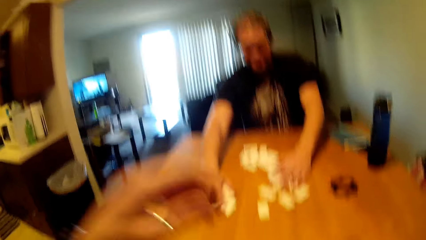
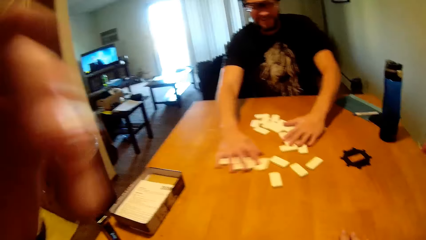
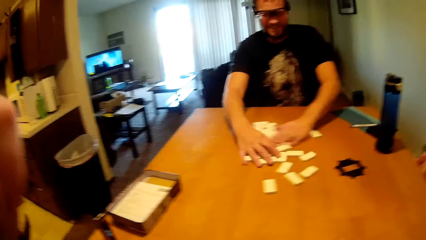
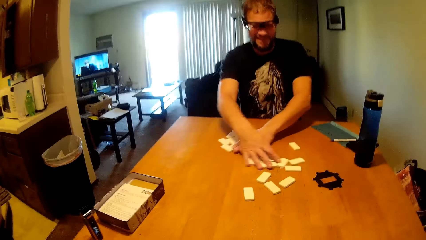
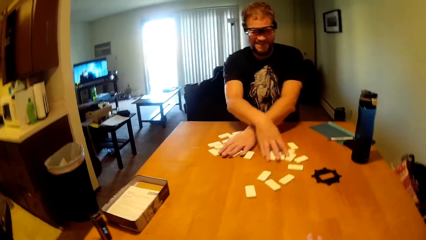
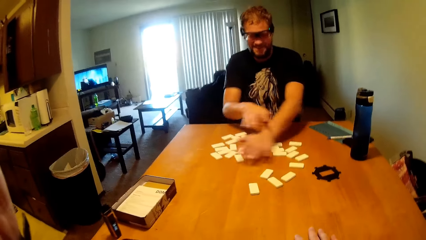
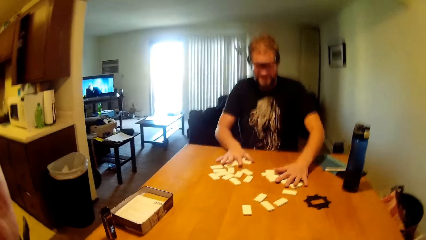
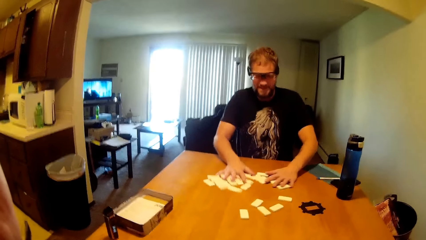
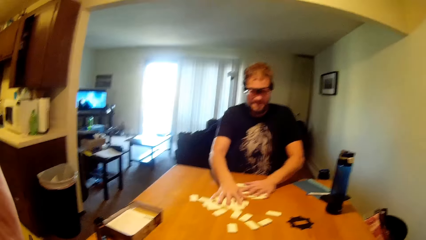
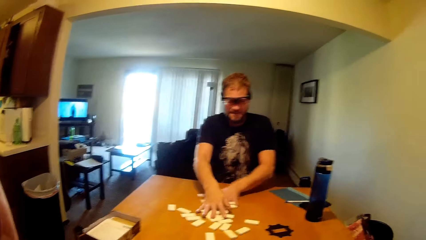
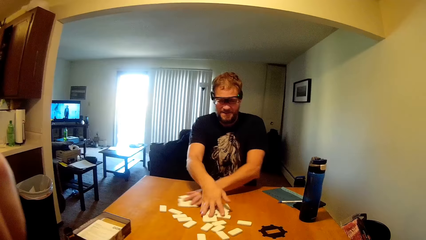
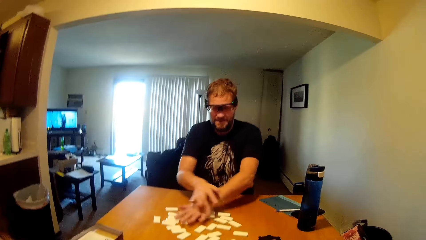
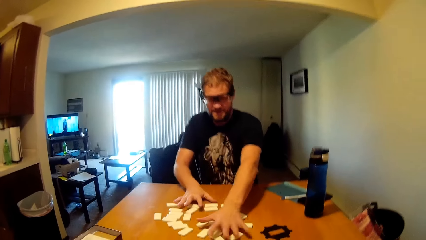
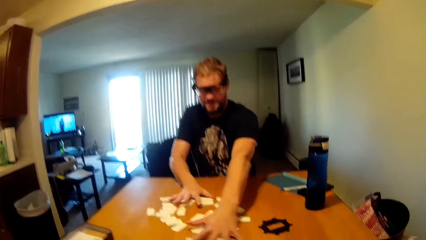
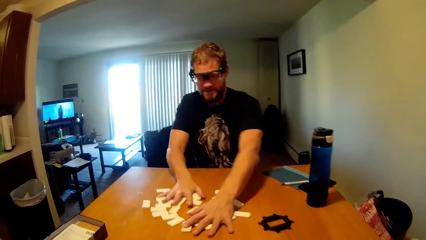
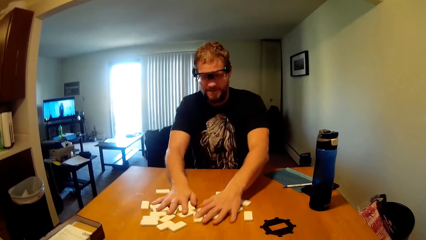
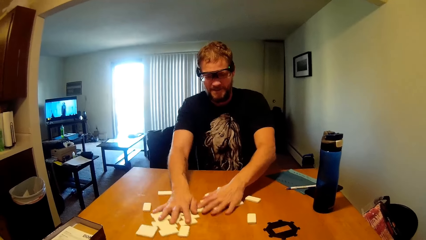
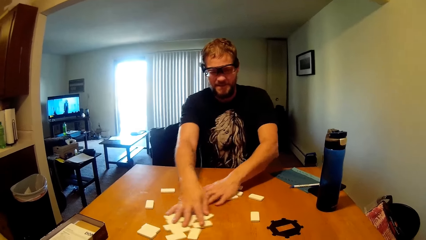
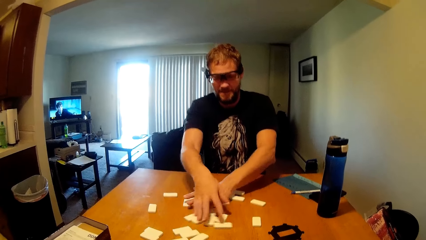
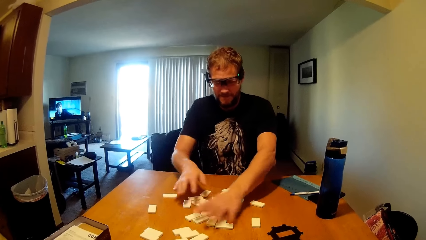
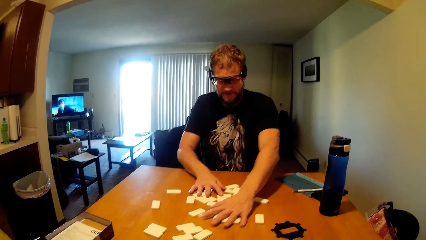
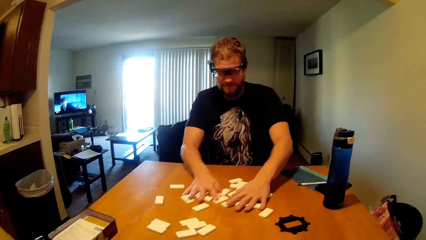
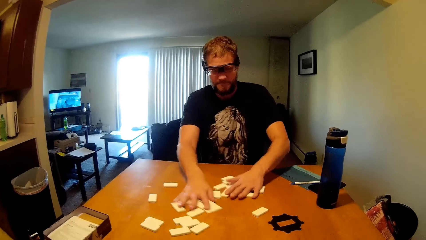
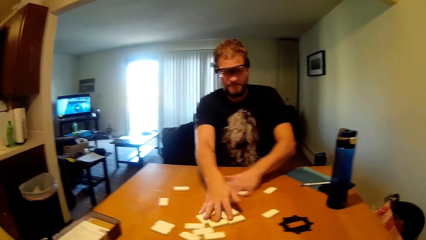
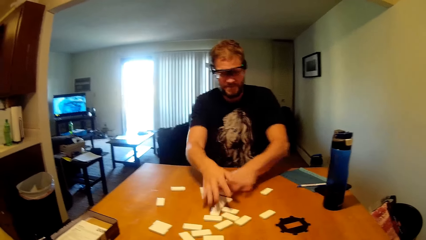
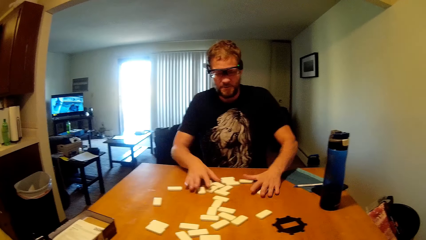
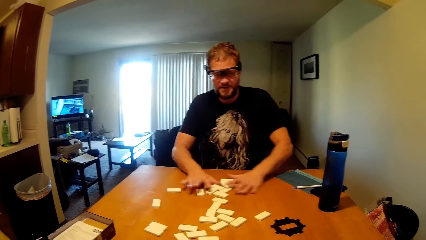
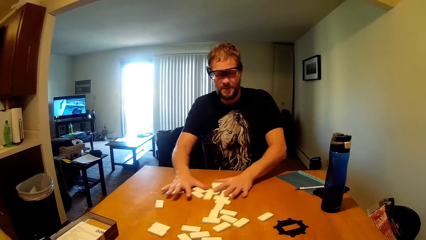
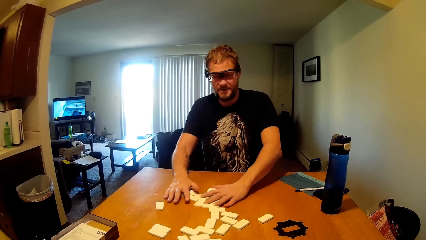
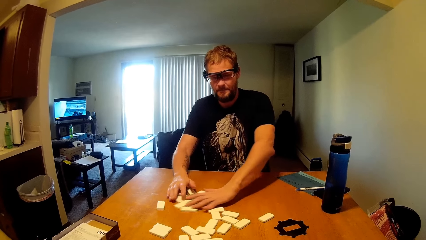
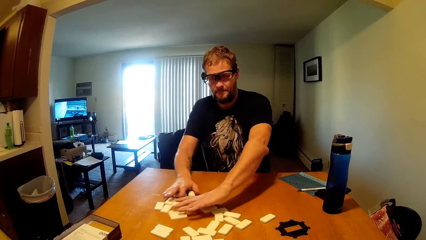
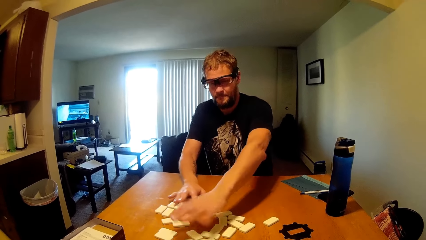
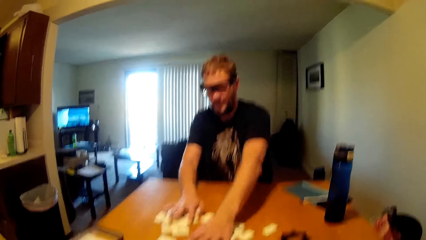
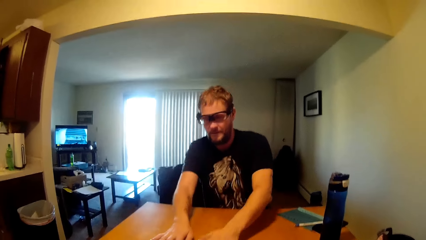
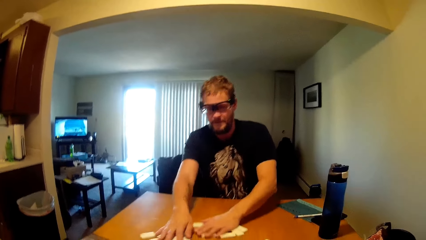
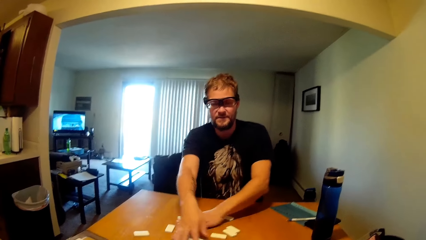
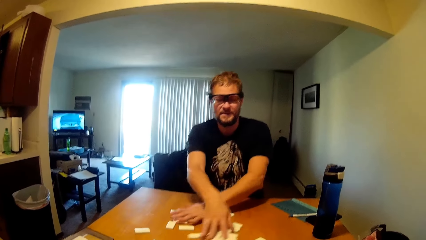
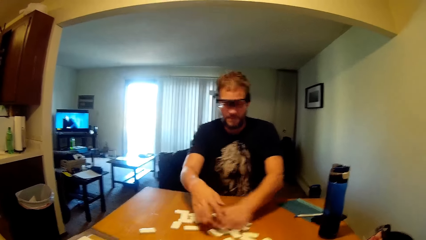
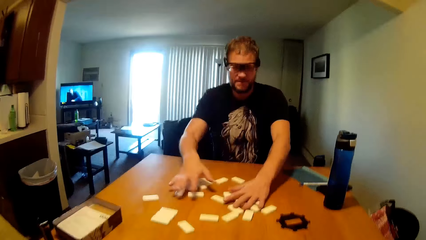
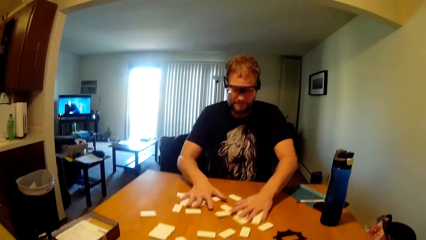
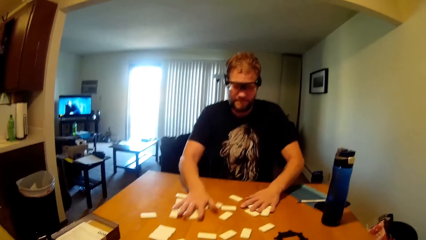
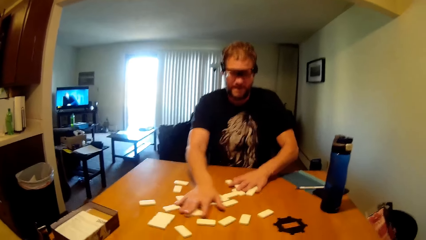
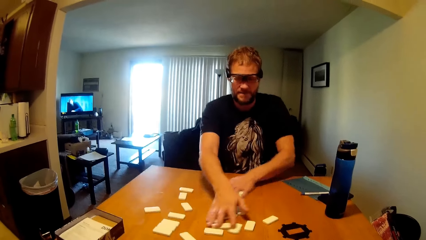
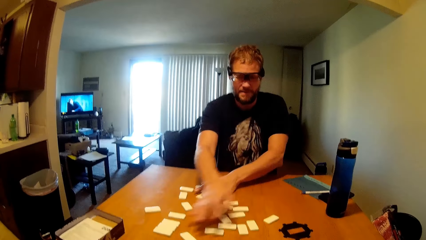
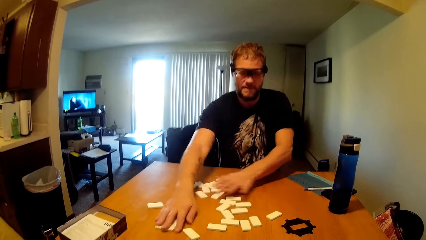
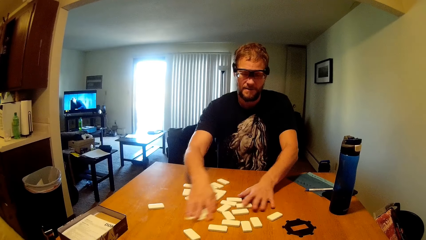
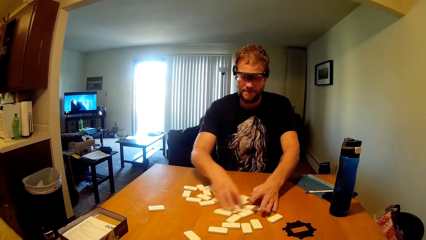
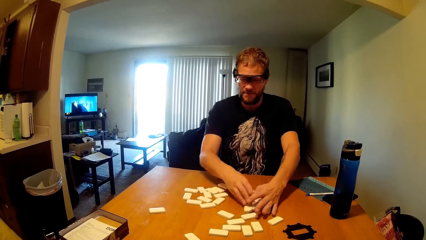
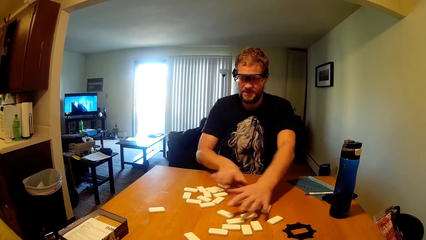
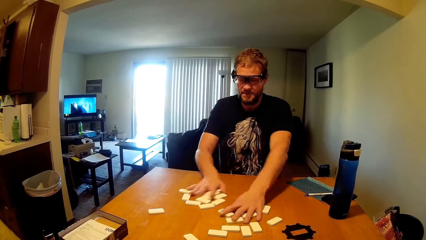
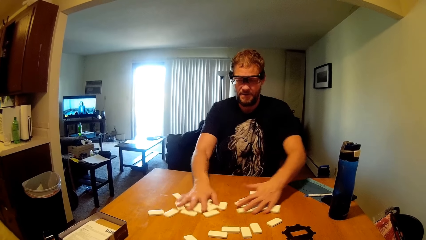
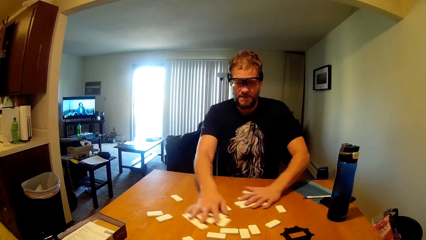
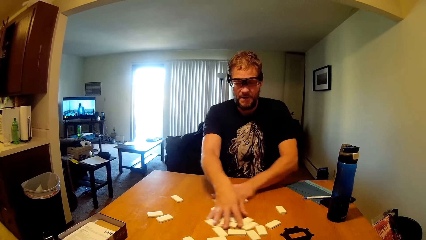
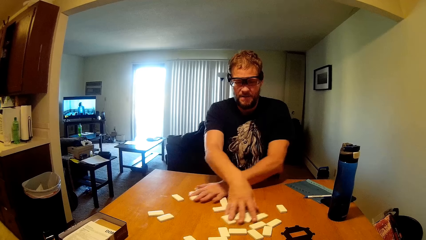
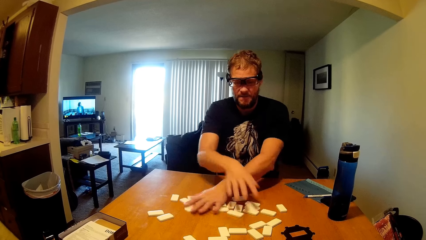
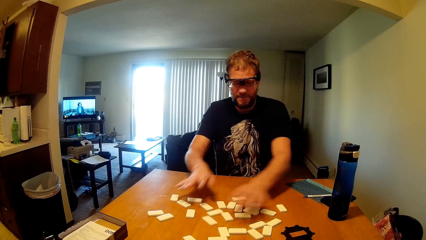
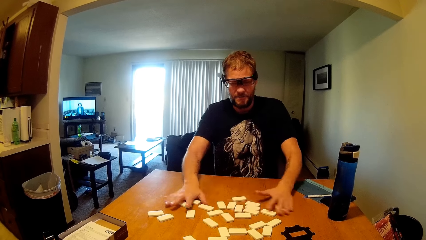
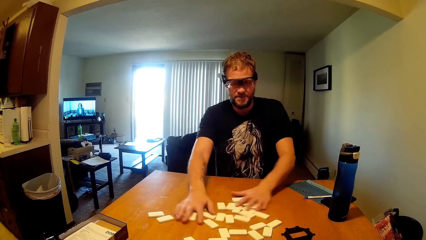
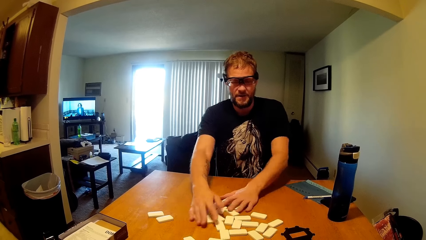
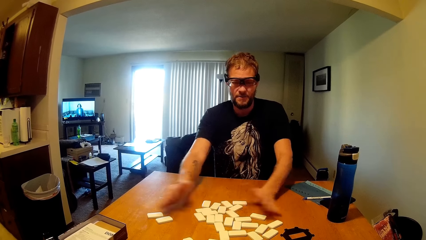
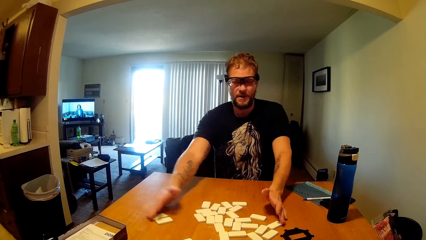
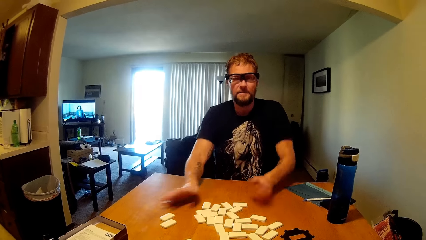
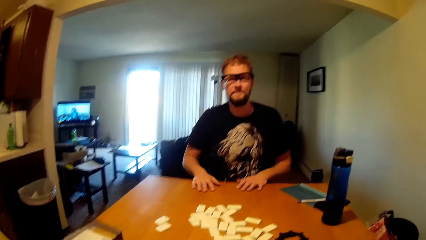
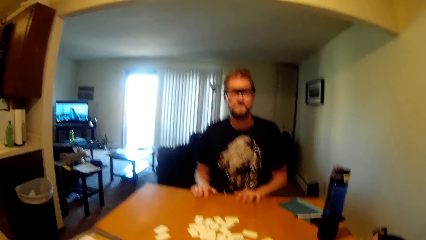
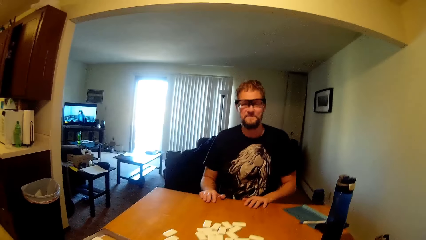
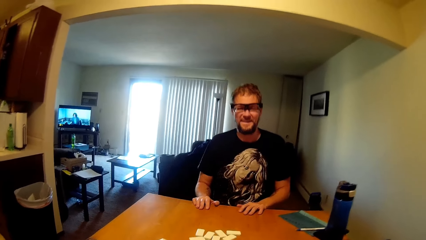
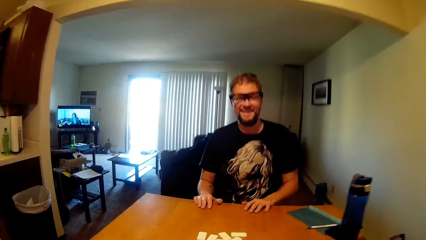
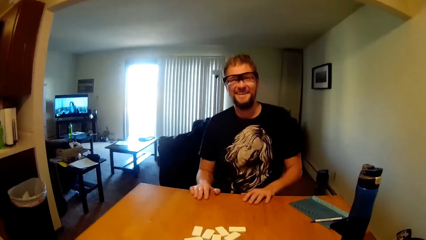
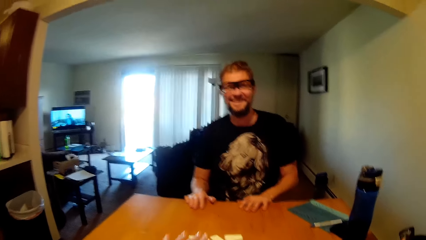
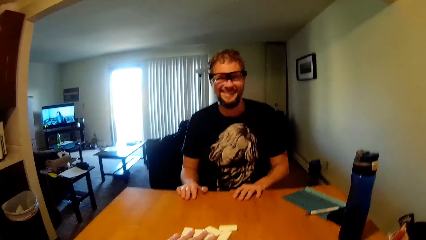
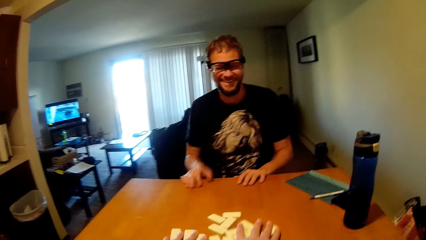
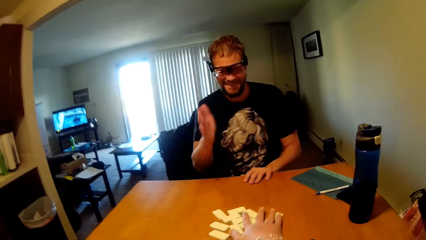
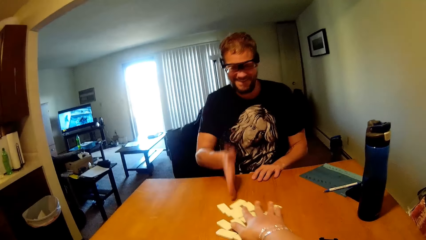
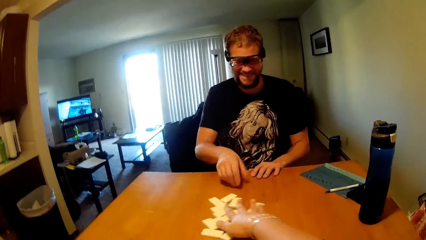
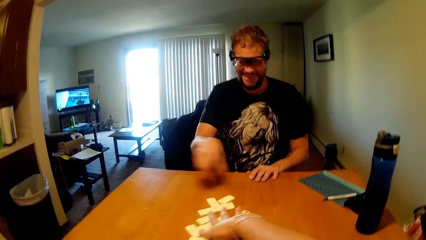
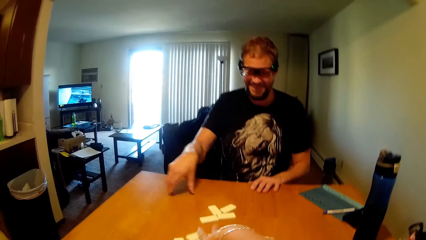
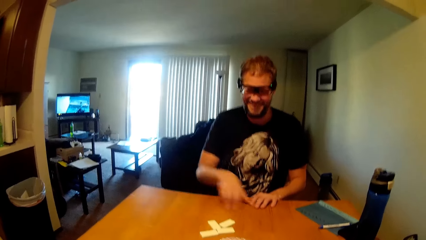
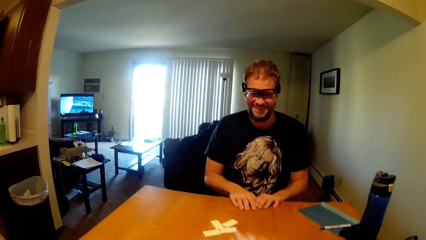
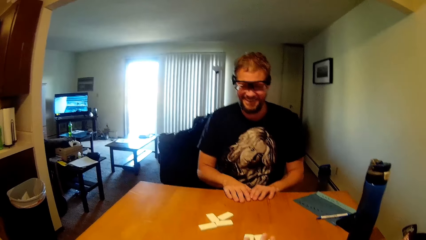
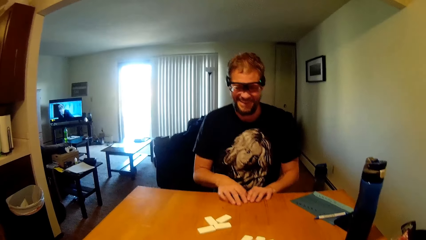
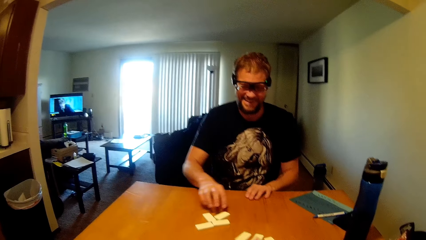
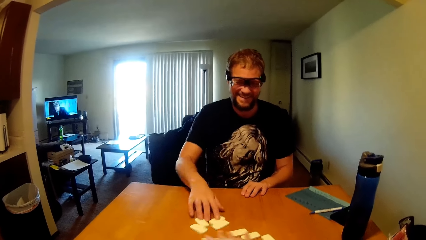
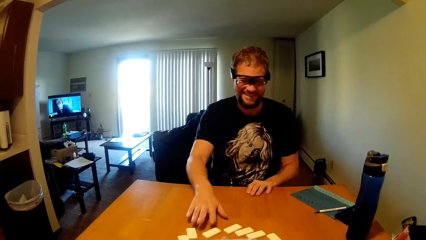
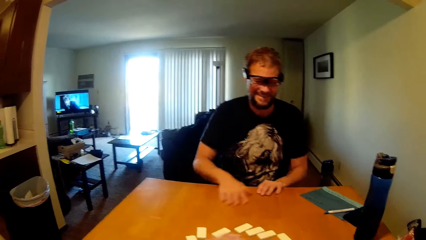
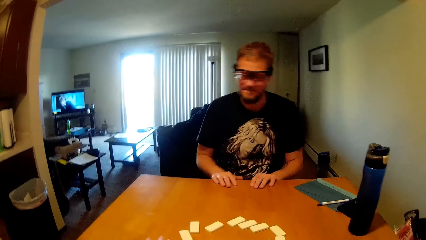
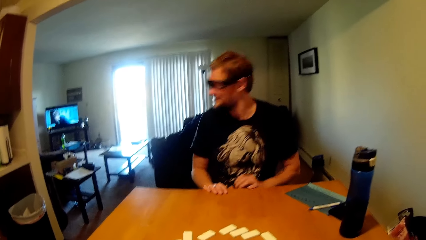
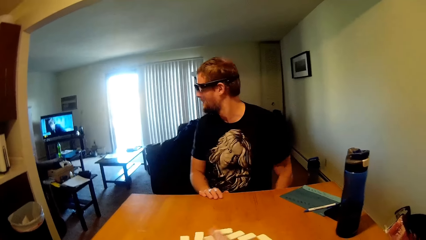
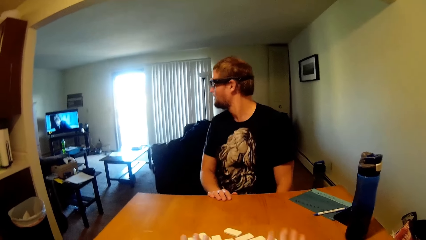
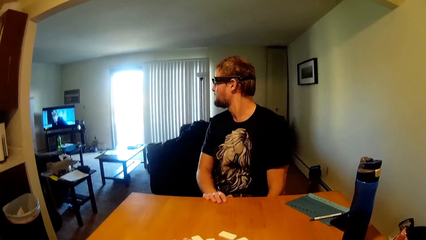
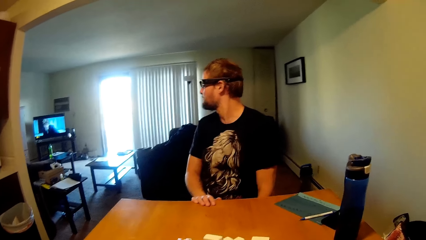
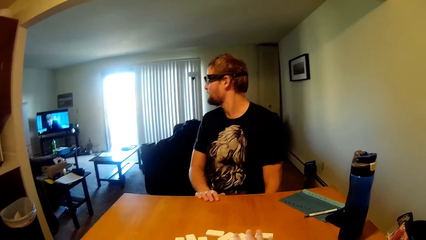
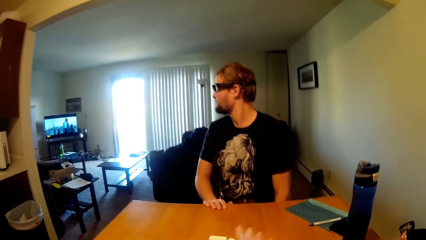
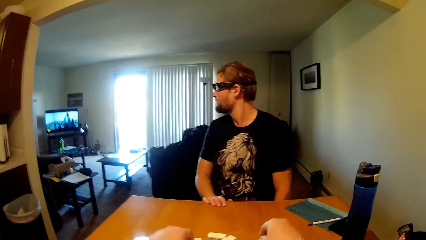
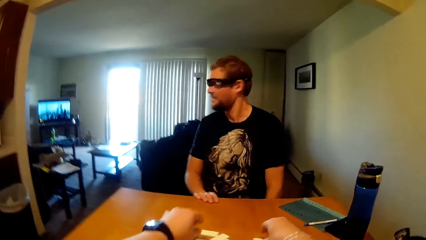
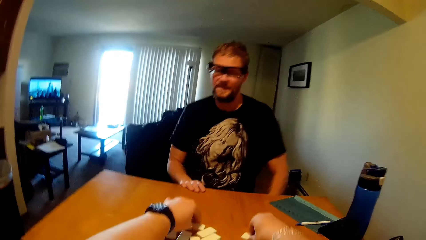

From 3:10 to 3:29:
The camera wearer lifts a hand and lowers a hand. A man rests a hand on the table. The camera wearer mixes game pieces. The man lifts a hand. The camera wearer moves scrabbles on the table. The man touches the table, moves the game pieces and stares at the TV.
